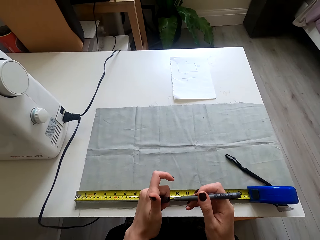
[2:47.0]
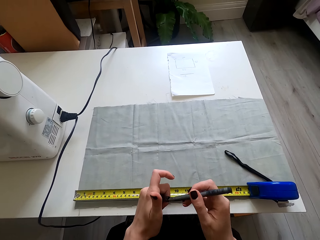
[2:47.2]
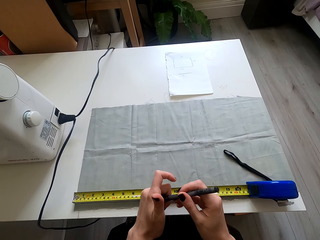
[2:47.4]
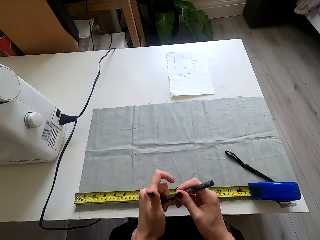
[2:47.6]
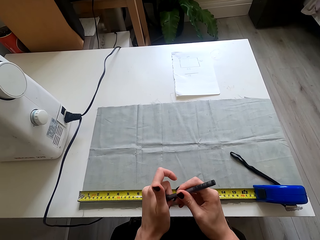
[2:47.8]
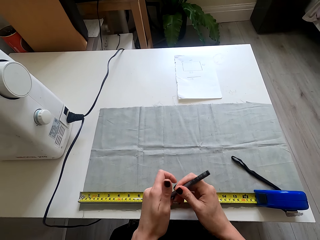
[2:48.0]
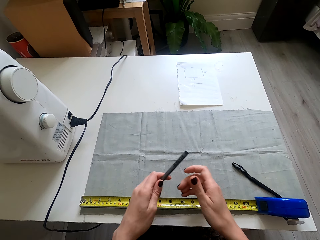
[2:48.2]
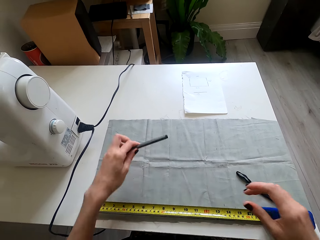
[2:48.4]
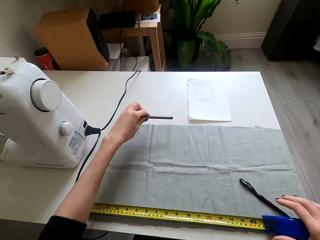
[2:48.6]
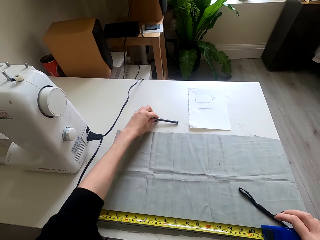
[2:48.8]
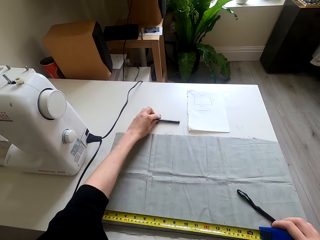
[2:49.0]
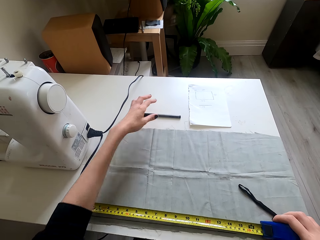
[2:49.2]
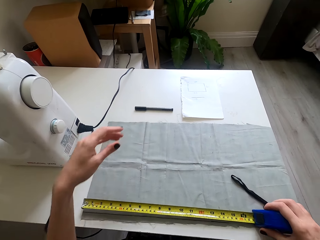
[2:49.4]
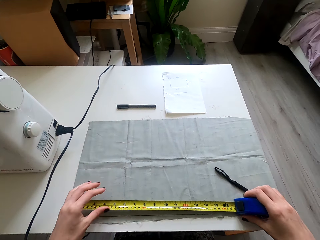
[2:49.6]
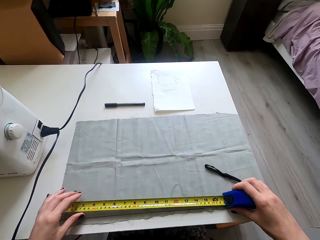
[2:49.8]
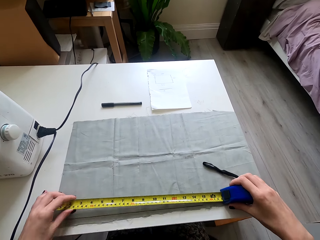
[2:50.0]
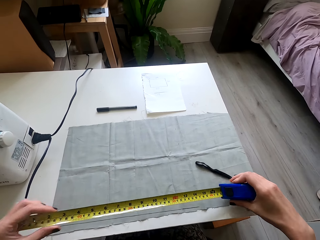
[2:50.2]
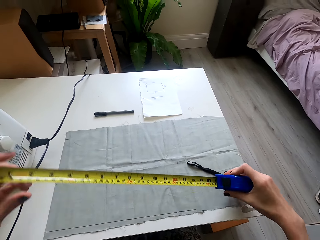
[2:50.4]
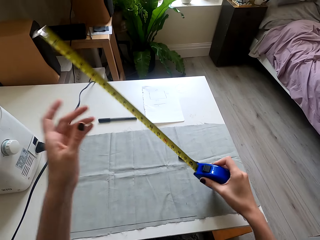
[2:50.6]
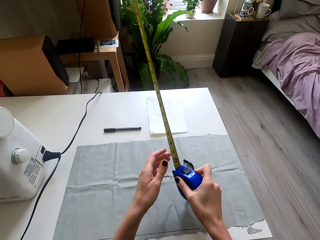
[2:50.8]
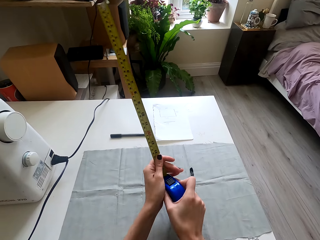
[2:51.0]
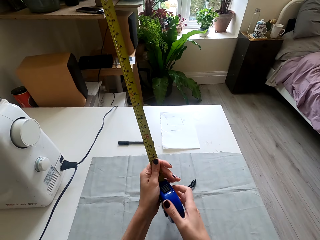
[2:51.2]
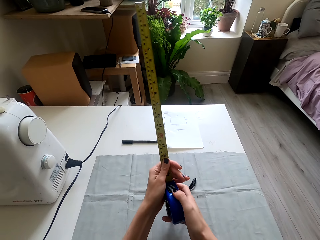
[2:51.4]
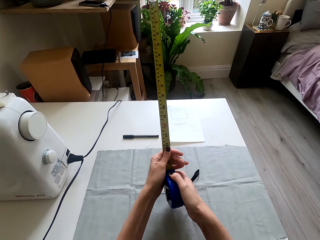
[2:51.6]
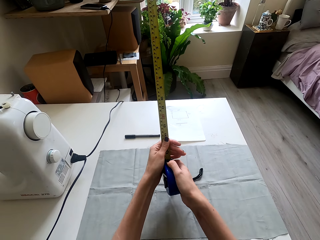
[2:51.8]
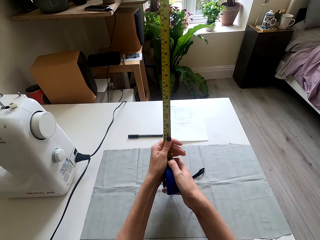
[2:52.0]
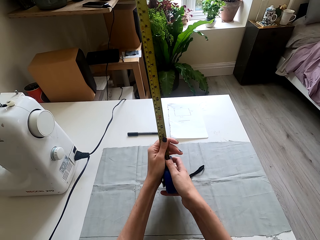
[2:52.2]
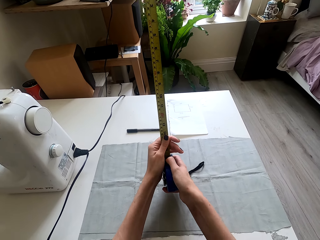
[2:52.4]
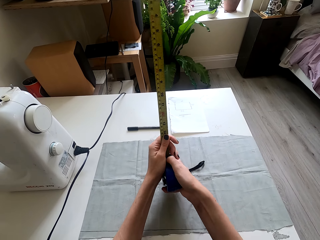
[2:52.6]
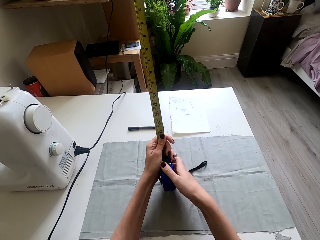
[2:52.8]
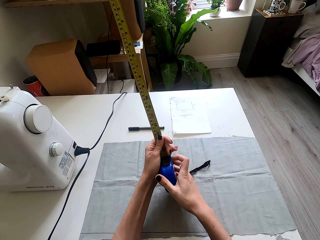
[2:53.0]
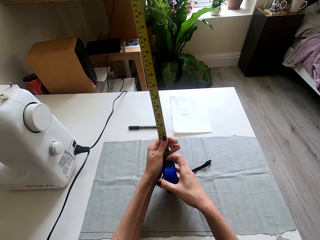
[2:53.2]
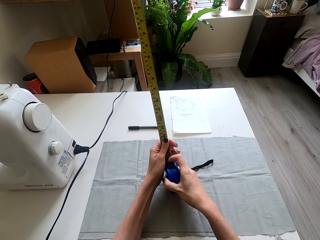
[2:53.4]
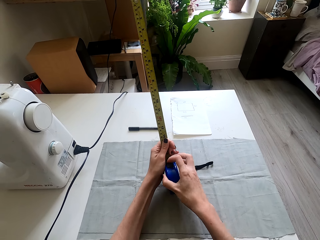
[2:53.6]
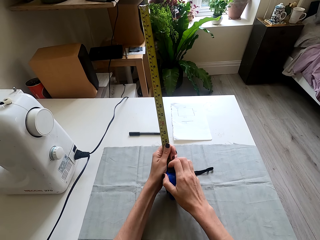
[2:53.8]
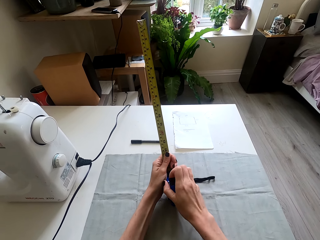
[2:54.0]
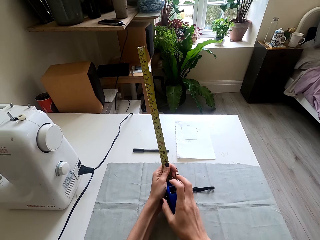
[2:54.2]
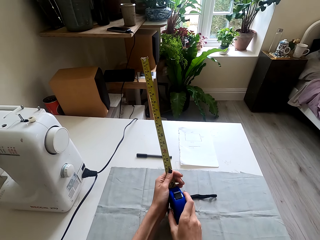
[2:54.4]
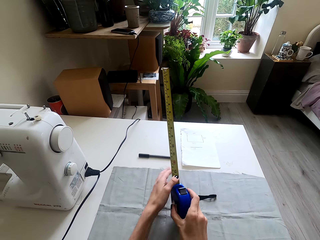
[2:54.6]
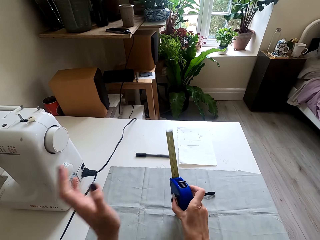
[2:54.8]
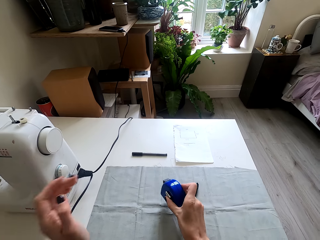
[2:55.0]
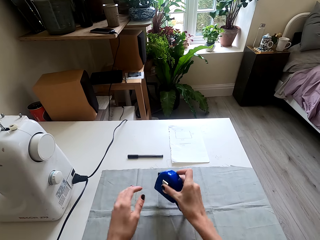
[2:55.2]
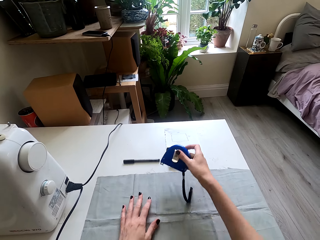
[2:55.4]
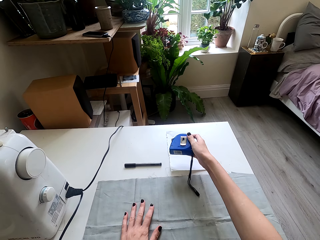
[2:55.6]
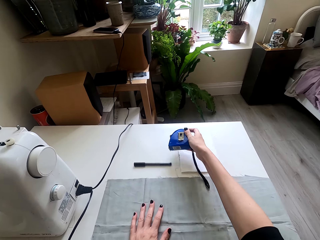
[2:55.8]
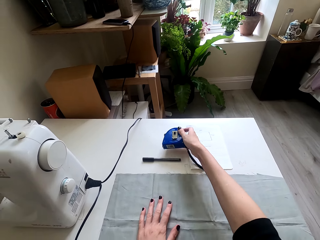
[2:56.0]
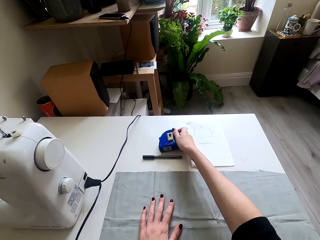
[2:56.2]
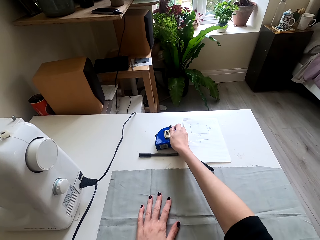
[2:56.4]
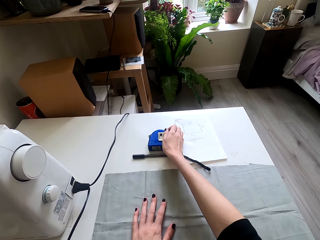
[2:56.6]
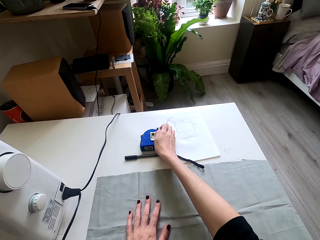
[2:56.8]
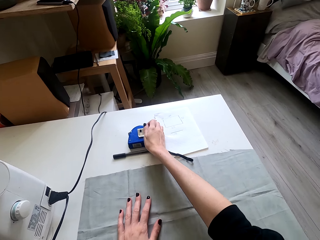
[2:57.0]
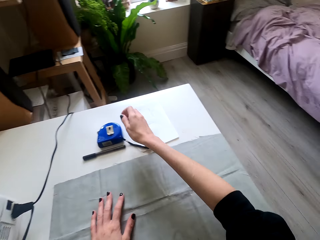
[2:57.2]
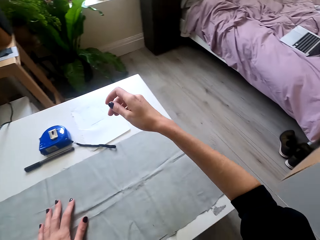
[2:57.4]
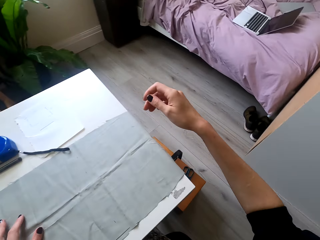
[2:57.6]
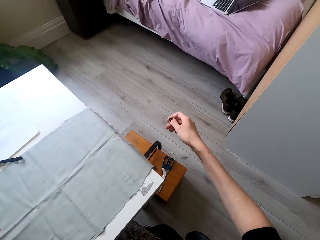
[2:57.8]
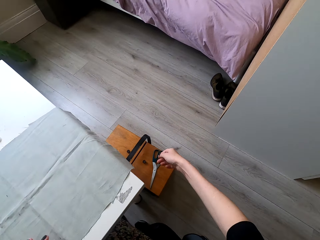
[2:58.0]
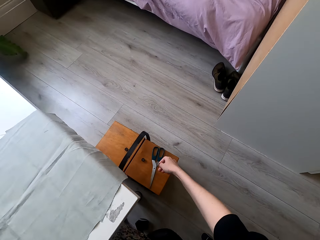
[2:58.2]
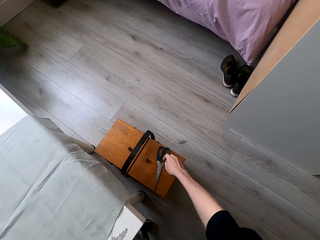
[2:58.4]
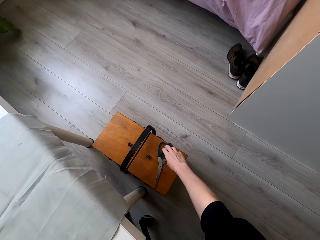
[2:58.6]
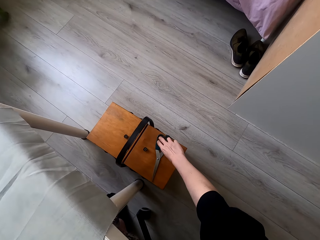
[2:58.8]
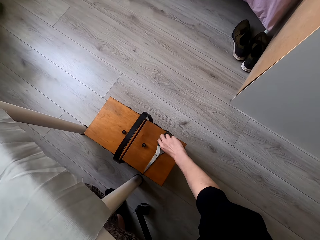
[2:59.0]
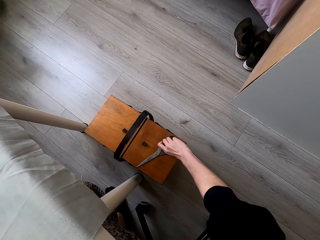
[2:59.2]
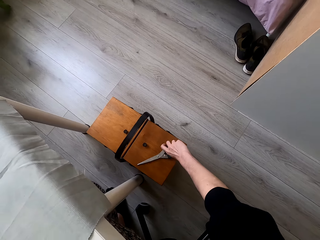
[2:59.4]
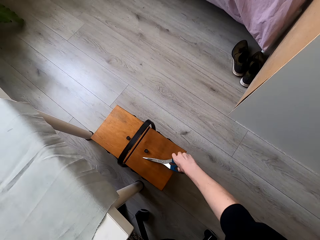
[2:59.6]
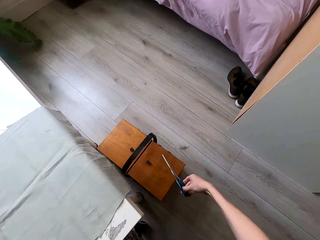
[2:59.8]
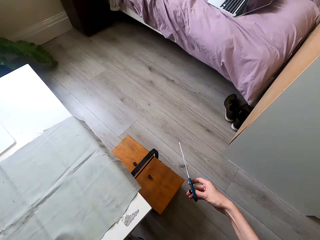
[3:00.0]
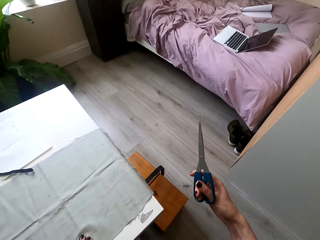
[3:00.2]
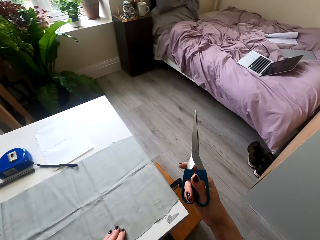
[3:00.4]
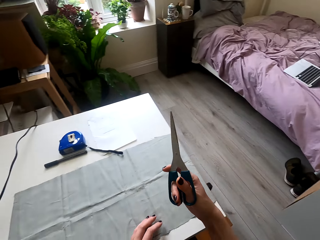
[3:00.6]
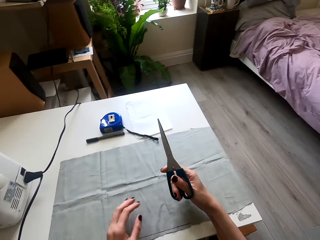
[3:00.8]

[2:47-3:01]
The camera wearer lifts the pen. They close the pen. They move the left hand. They place the pen on the table. They pull back the left hand. They hold the tape measure. They lift the tape measure. They look at the tape measure. They pull the tape measure. They close the tape measure. They lift the tape measure. They place the tape measure on the table. They move the right hand. They pick the scissors from the box. They lift the scissors.

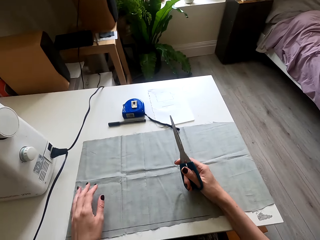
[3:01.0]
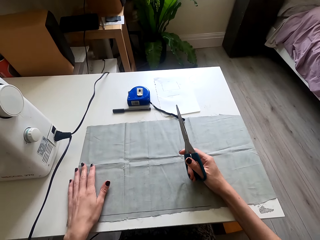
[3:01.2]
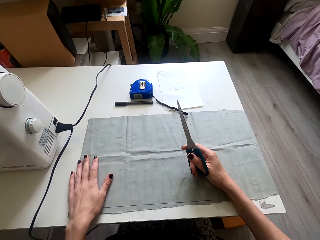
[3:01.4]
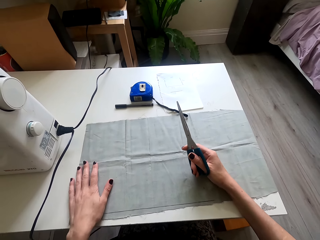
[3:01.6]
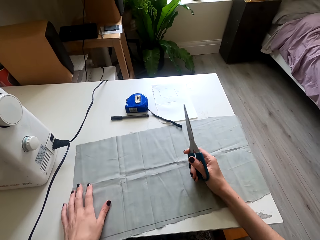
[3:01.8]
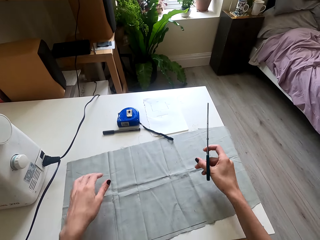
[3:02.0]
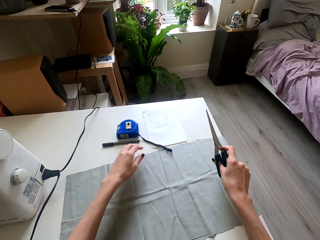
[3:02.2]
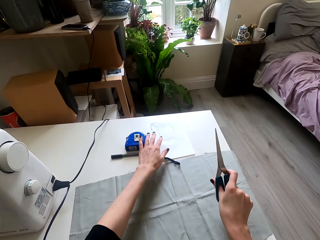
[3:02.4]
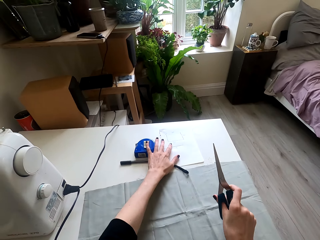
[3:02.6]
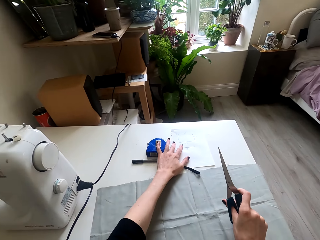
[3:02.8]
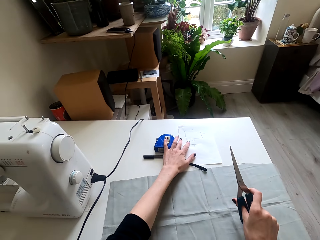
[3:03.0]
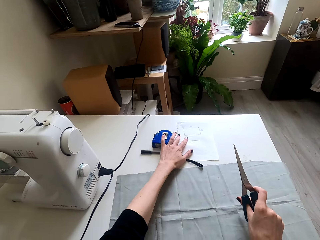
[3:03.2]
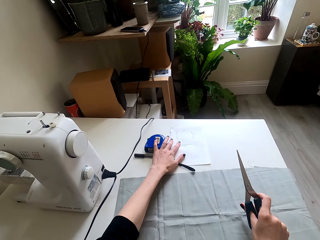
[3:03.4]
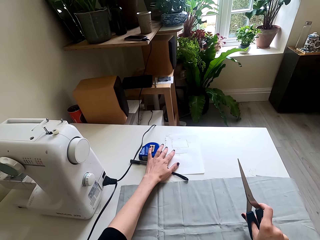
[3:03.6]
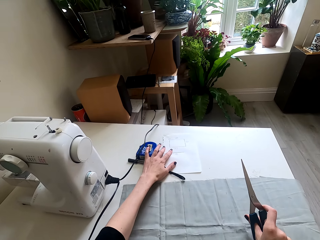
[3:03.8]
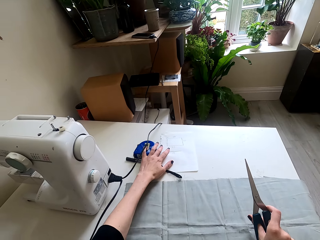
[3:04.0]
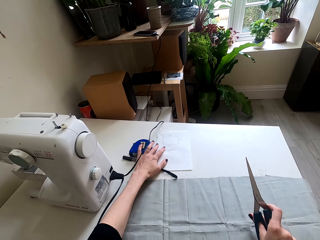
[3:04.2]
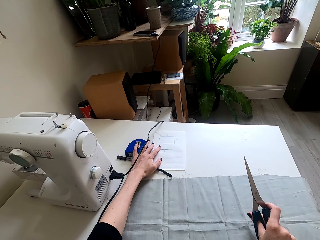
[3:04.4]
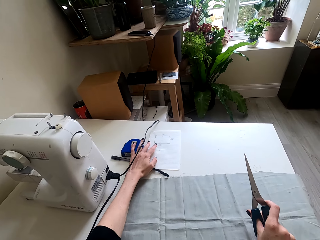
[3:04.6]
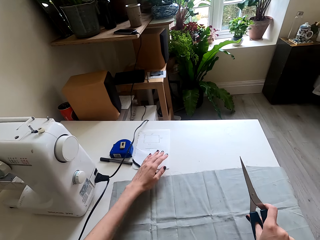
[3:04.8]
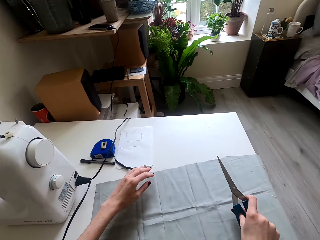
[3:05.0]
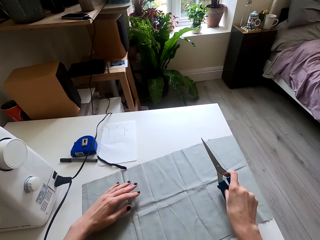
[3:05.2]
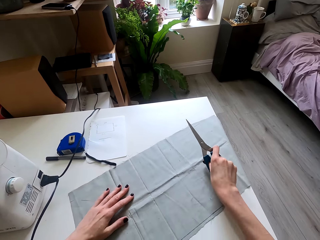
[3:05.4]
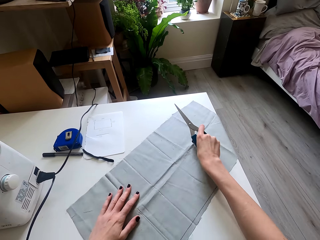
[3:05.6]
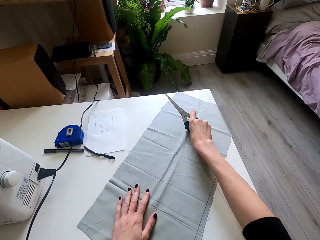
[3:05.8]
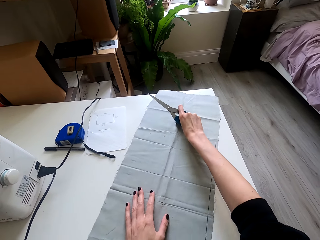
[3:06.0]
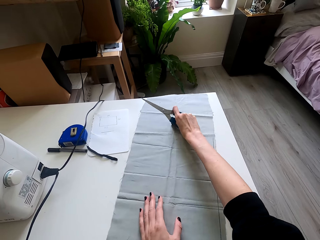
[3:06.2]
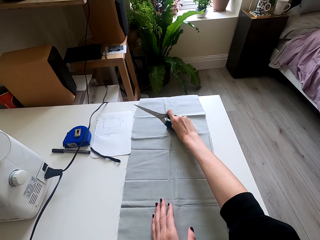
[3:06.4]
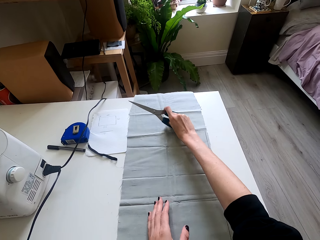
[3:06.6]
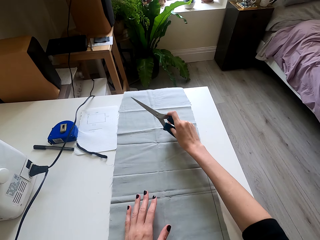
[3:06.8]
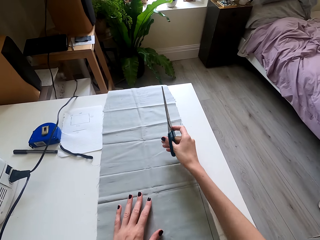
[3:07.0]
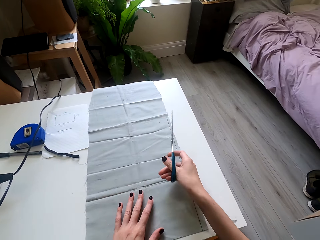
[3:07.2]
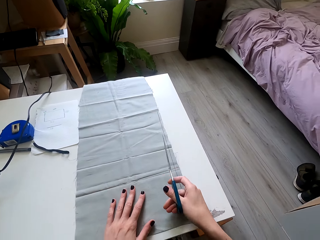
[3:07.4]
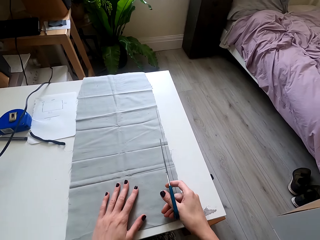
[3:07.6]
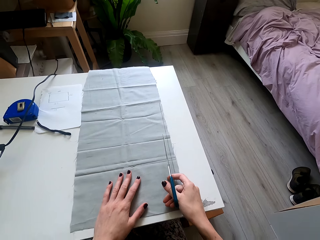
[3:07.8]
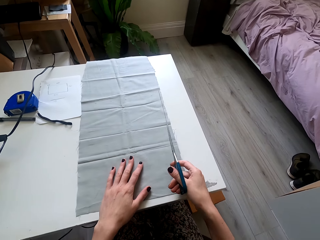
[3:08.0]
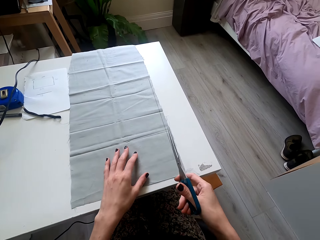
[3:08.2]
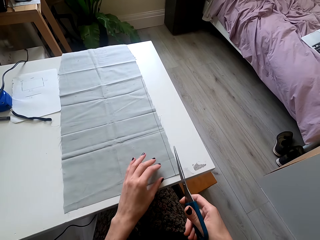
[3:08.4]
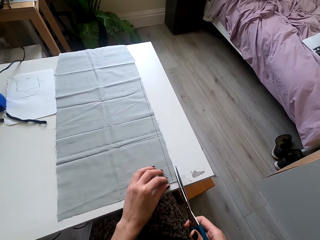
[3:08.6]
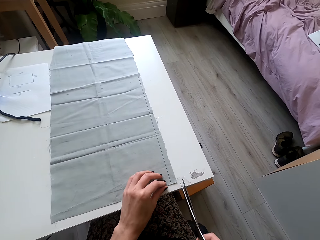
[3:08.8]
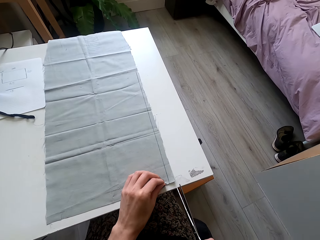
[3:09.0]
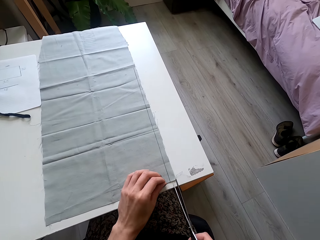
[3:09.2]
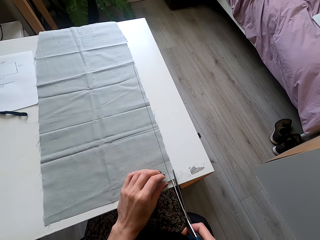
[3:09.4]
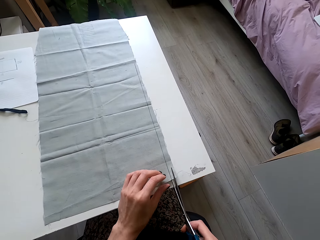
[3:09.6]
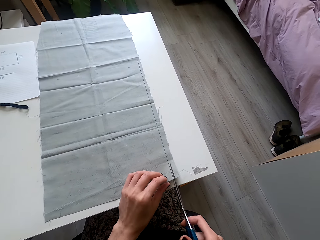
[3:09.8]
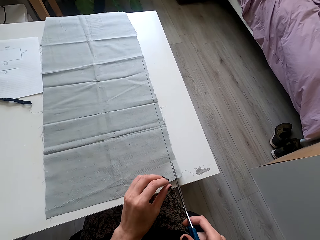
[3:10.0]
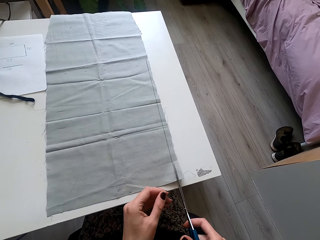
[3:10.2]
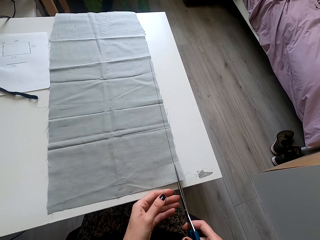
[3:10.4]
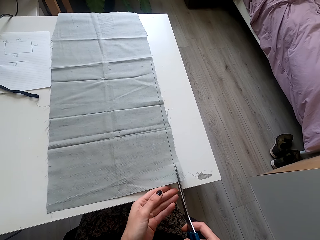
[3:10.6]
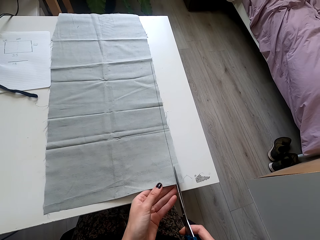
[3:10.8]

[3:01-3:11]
The camera wearer moves the left hand. They lift the scissors. They push the measuring tape aside. They push the cloth. They turn the piece of cloth around. They lift the scissors. They lift the cloth. They cut the cloth with the scissors.
